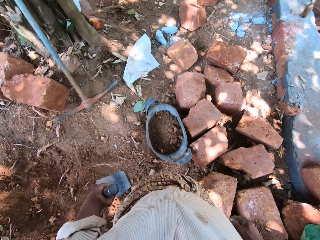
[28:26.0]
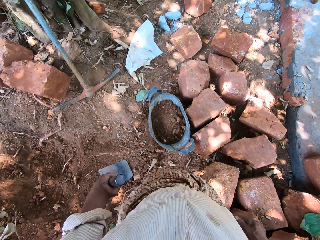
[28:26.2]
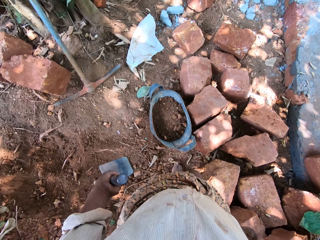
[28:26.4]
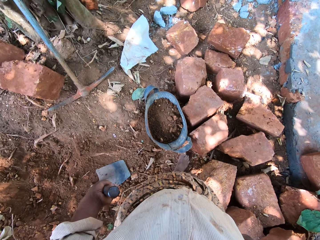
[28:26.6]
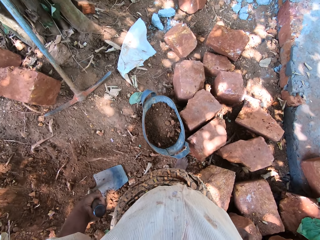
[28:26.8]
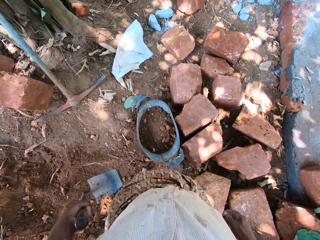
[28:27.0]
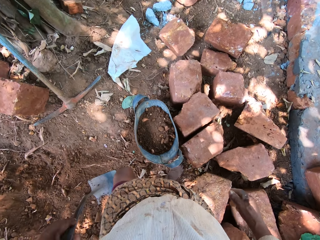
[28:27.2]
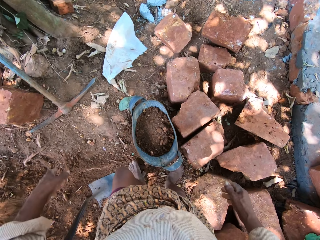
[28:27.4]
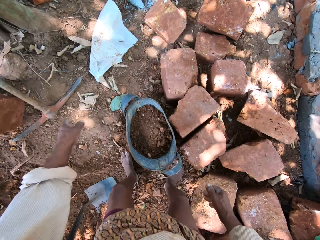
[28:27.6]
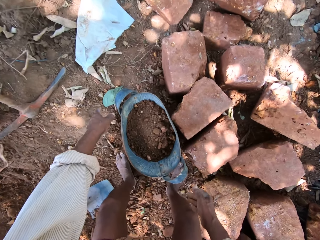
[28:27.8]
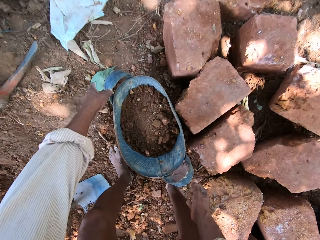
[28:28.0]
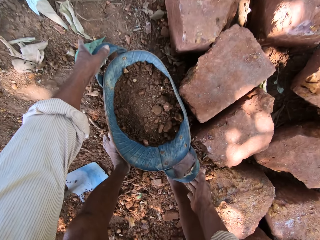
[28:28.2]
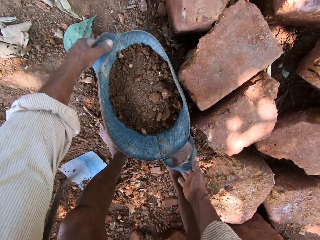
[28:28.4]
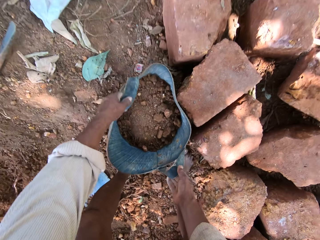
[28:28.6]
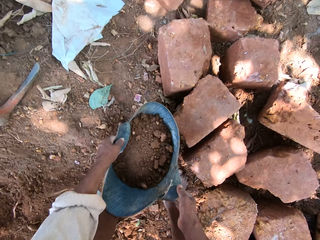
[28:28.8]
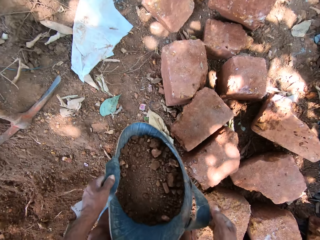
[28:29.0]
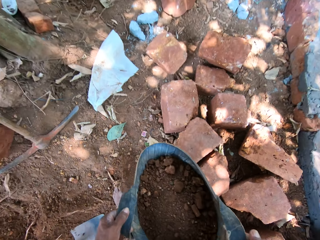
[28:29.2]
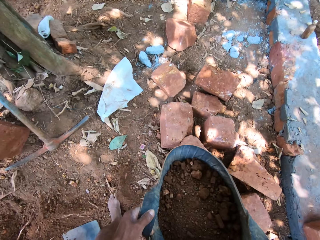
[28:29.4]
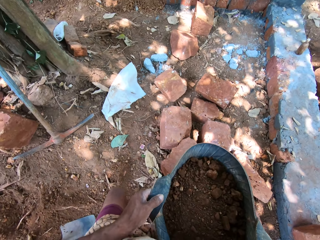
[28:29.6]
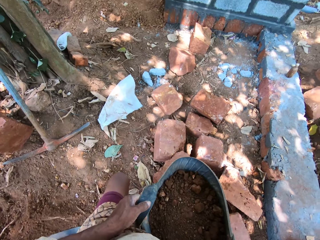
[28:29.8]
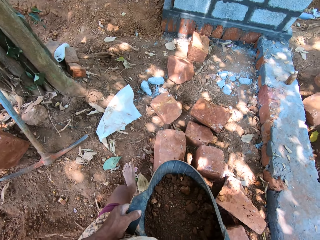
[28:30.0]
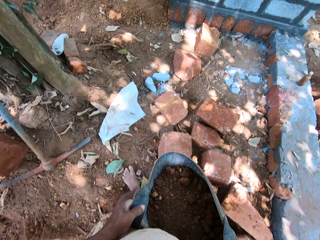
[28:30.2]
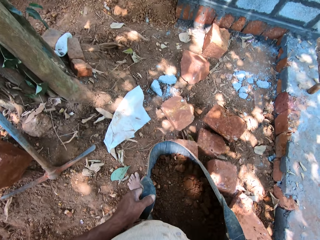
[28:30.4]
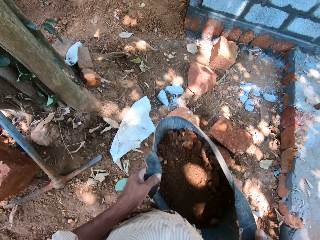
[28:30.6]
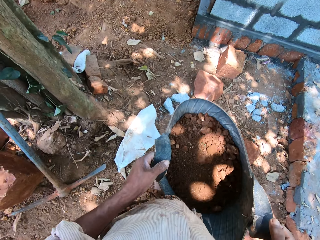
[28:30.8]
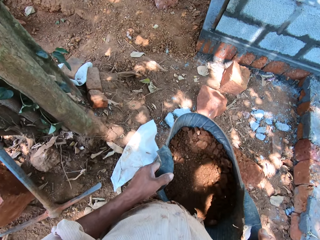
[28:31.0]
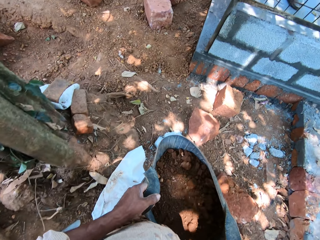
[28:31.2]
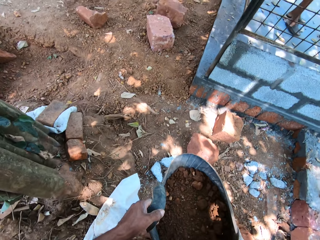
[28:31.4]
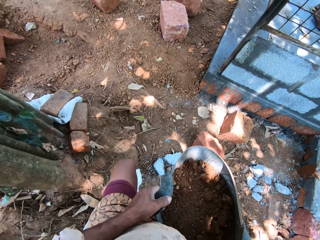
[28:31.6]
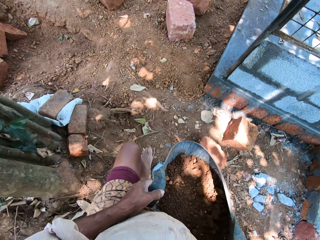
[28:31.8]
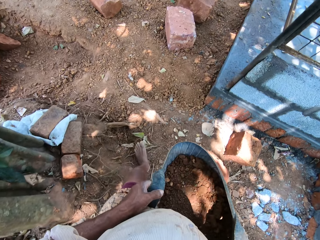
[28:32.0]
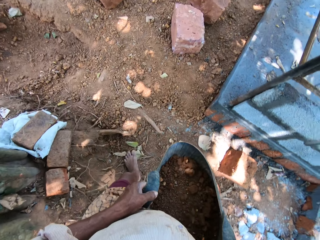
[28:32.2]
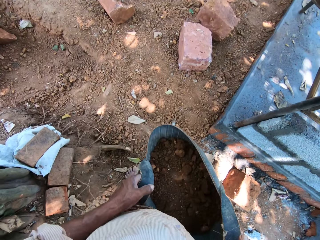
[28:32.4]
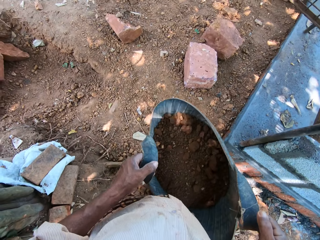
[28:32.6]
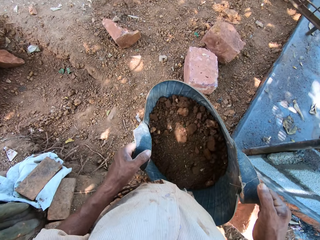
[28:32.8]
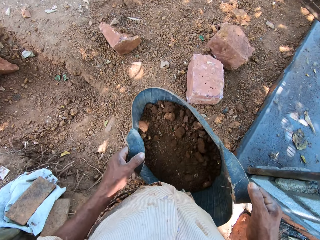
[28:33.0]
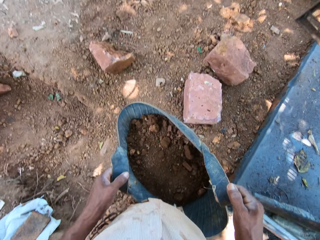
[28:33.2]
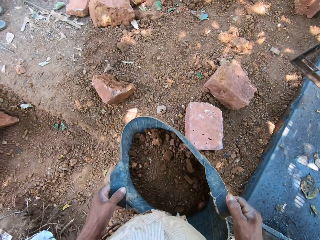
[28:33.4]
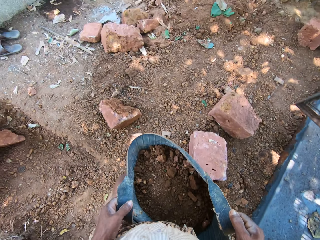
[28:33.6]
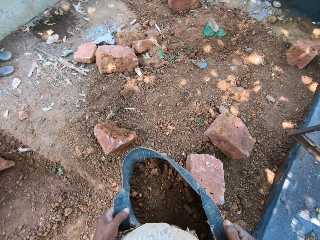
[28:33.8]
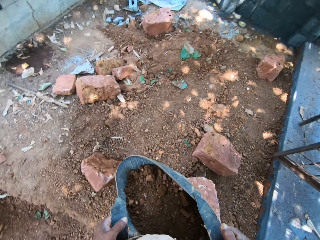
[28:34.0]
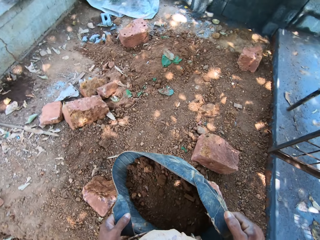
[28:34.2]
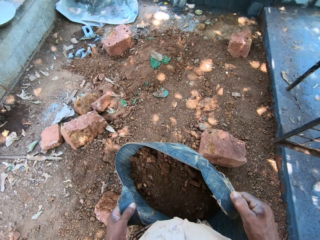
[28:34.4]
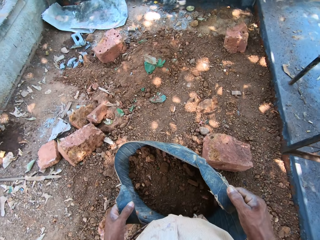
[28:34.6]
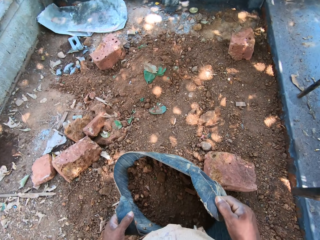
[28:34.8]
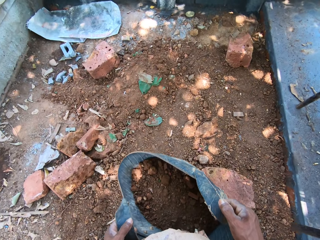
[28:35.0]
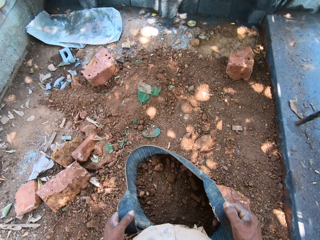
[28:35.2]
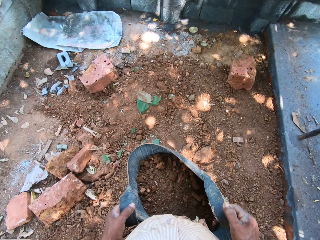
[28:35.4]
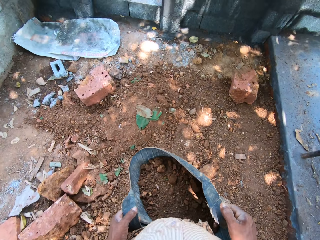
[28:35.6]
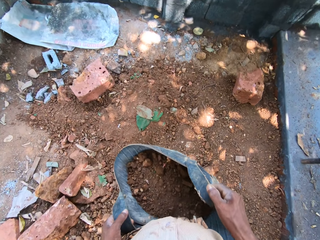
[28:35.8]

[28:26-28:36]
The camera wearer lifts a bag of coarse sand from the ground with both hands. He walks around the construction site towards a block wall with the bag of coarse sand in his hands.

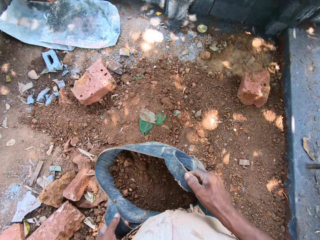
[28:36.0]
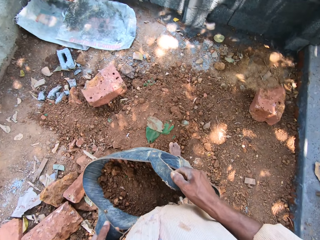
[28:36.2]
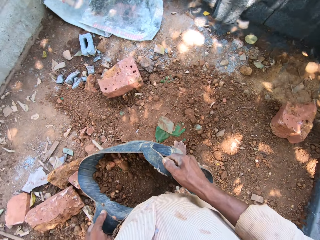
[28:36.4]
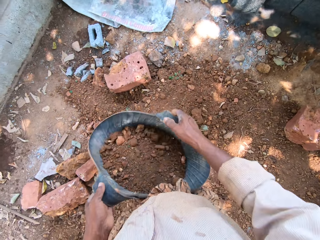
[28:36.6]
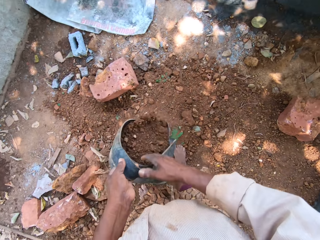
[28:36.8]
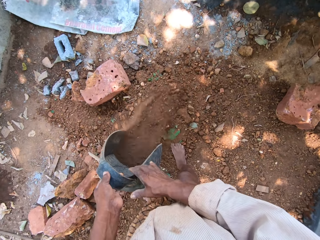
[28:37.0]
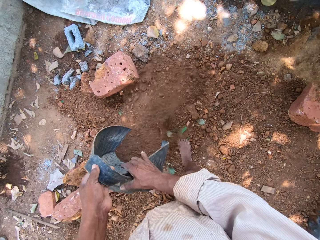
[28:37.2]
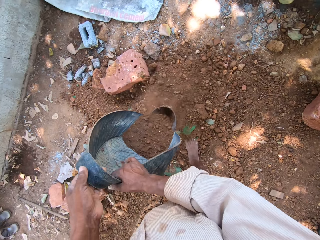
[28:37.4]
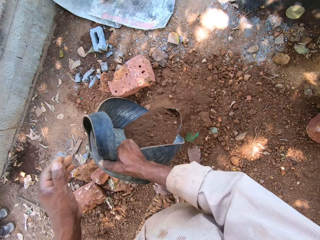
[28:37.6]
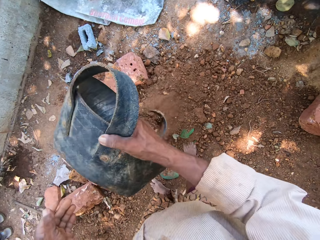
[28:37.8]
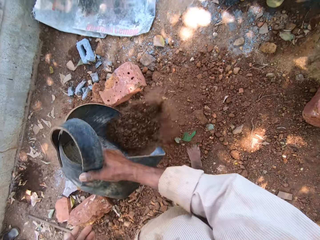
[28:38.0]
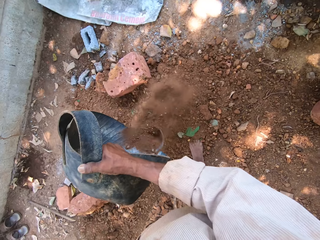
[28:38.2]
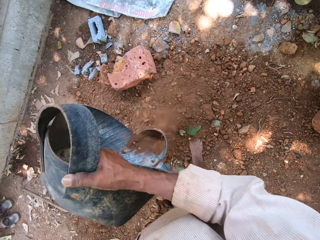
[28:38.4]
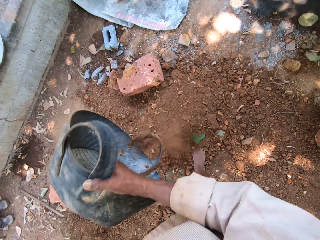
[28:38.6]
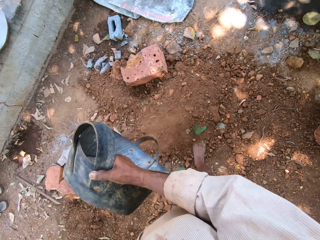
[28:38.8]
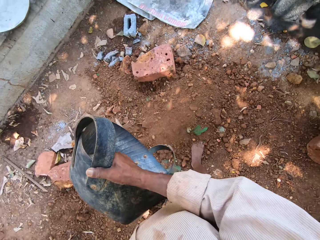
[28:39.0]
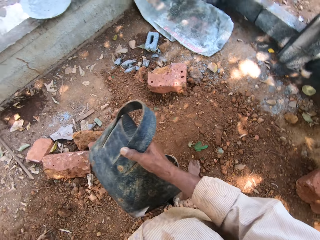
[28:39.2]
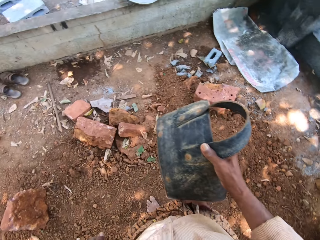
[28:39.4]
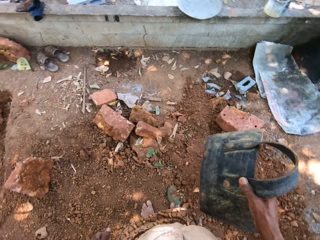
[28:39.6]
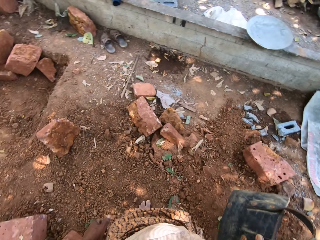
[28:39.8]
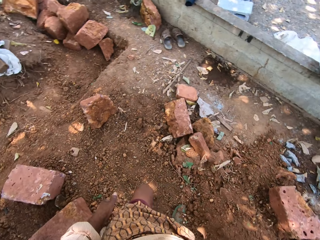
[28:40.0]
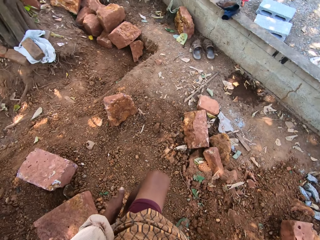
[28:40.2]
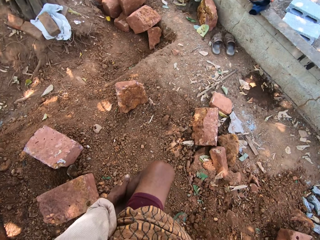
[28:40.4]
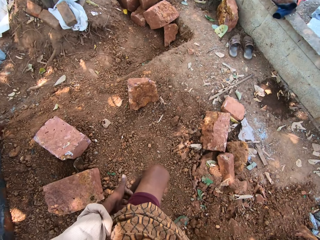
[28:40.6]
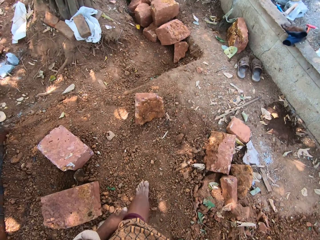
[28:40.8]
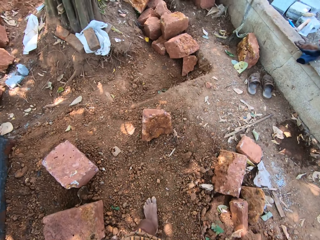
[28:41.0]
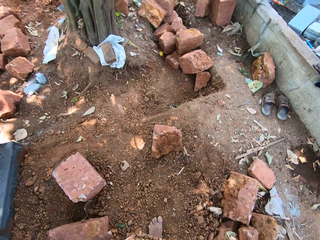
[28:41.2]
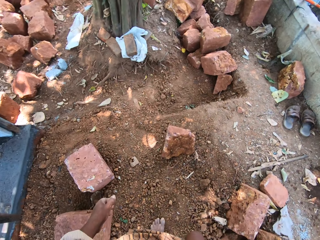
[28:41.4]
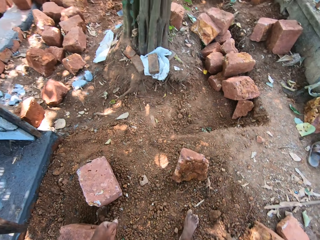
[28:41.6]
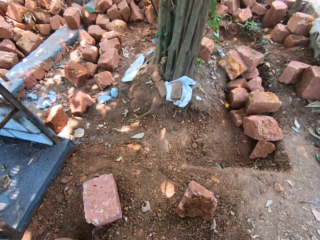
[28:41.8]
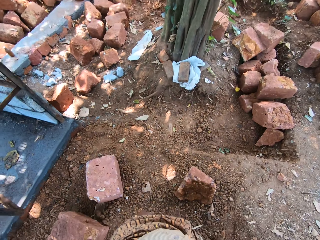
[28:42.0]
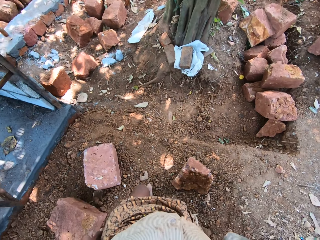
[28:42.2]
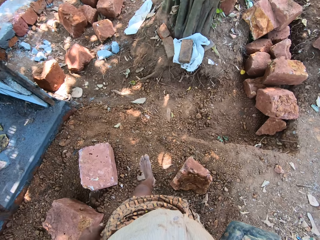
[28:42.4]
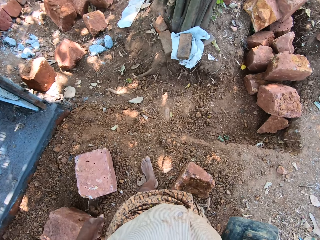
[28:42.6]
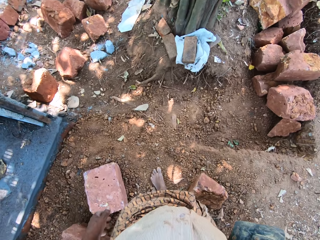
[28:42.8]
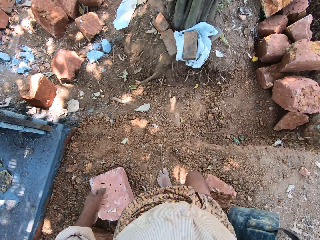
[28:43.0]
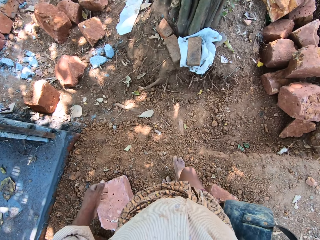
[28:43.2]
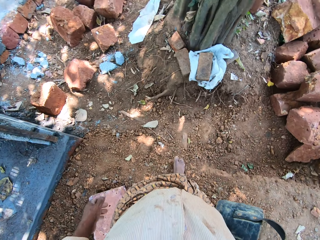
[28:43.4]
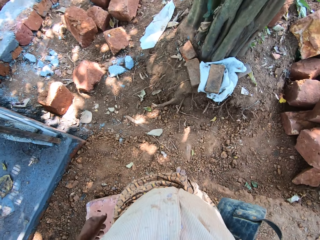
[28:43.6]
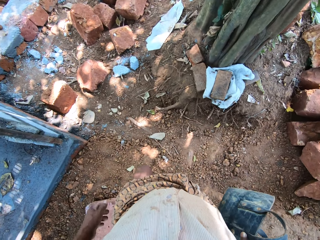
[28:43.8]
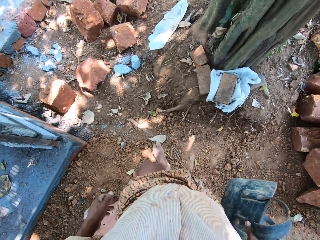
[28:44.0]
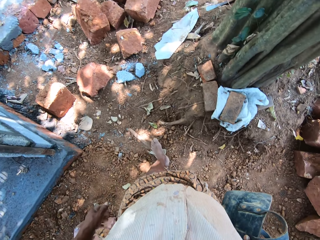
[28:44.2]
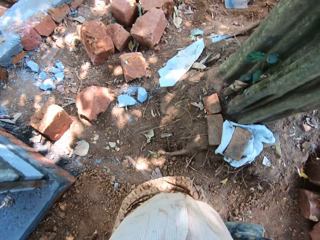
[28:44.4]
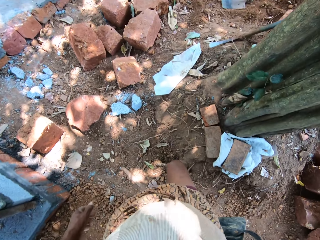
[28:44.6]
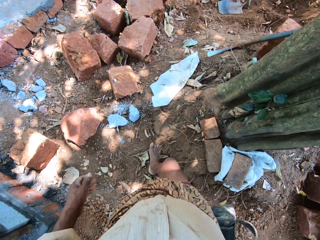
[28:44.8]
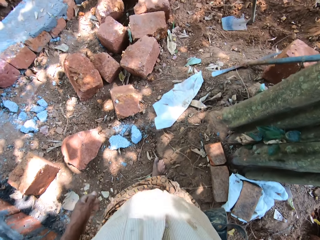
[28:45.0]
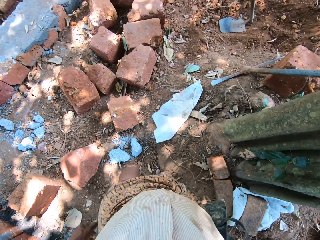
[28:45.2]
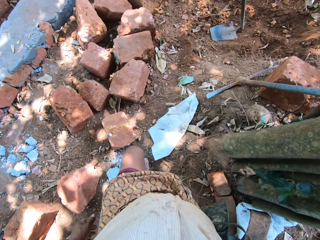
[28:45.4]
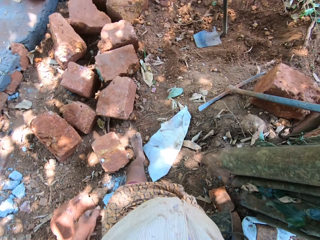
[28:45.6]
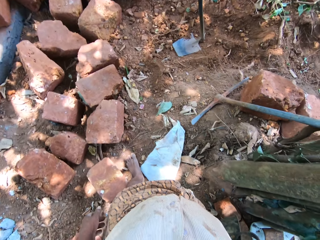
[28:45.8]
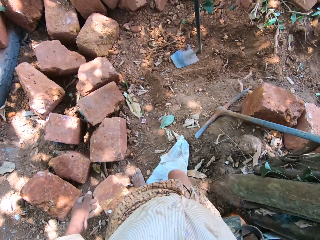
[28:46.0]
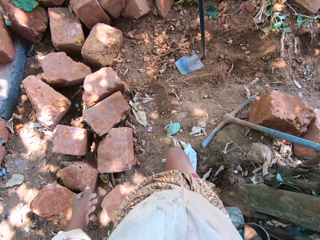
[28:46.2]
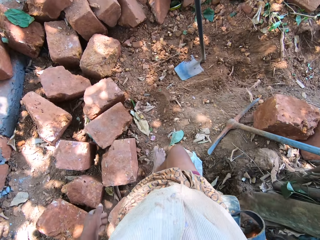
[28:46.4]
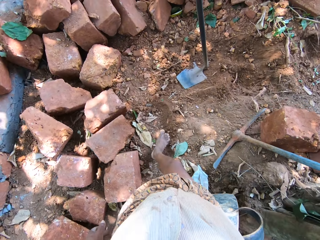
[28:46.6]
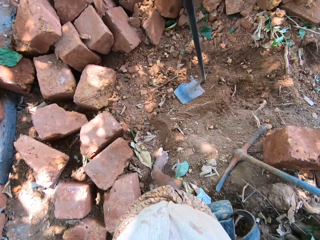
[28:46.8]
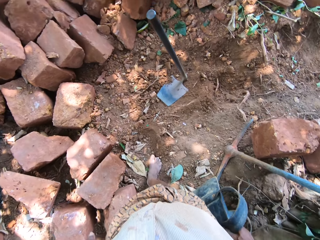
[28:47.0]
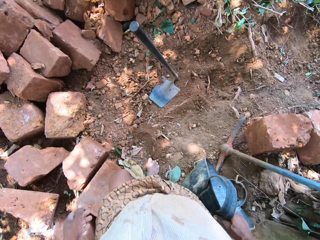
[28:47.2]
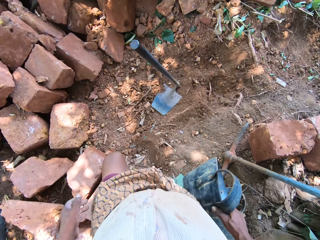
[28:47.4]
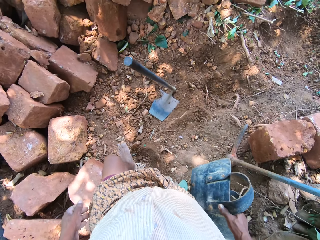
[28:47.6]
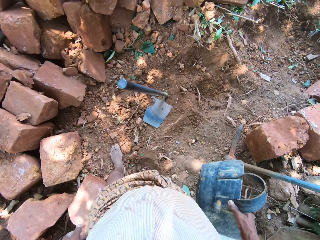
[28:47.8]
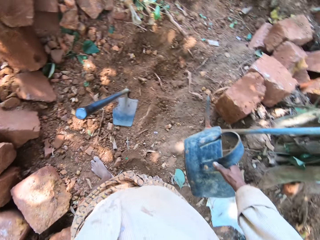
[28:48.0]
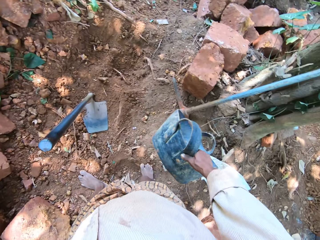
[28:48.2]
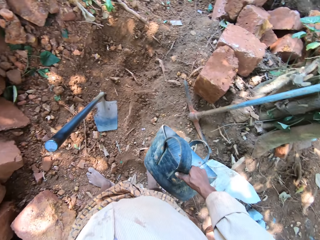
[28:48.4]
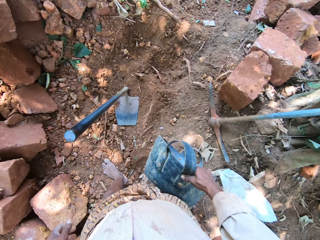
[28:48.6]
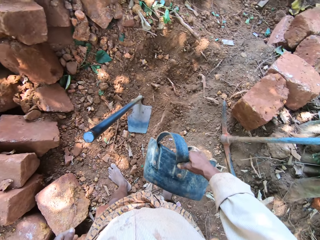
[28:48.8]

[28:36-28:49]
The camera wearer unloads the coarse sand in the bag of coarse sand in his hands on the ground. He passes the bag of coarse sand from his left hand to his right hand. He rubs his left leg with his left hand. He walks around the construction site towards the hoe on the ground with the bag of coarse sand in his right hand.
